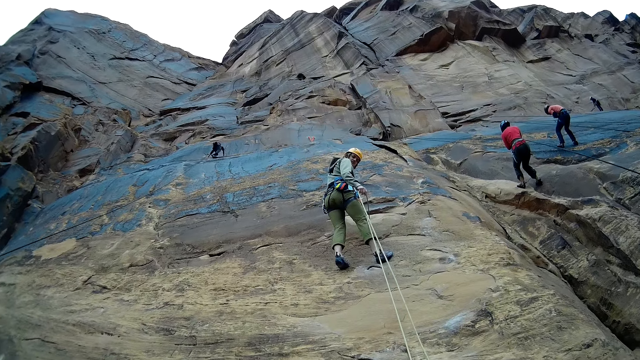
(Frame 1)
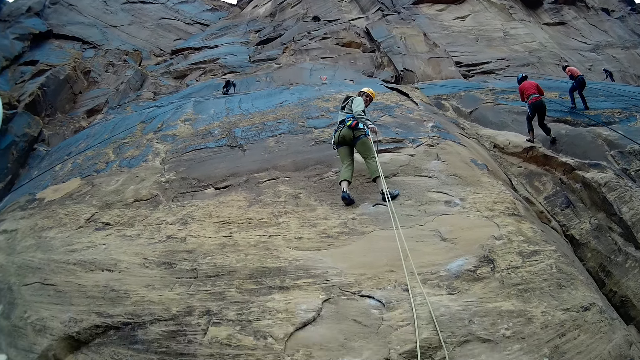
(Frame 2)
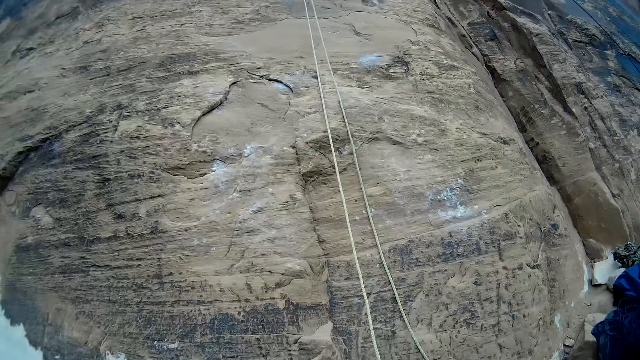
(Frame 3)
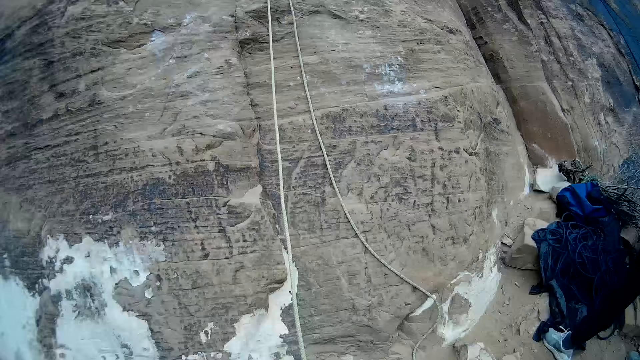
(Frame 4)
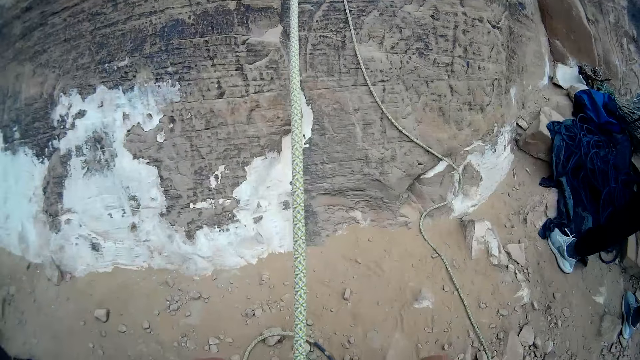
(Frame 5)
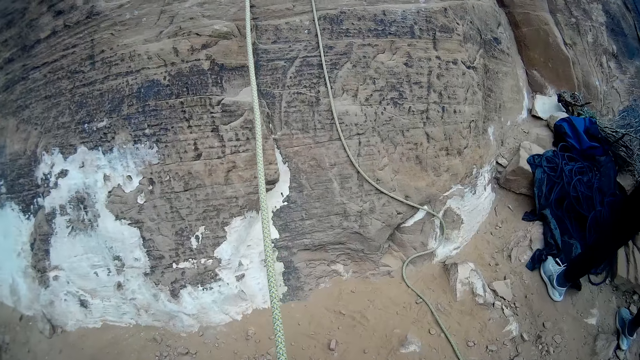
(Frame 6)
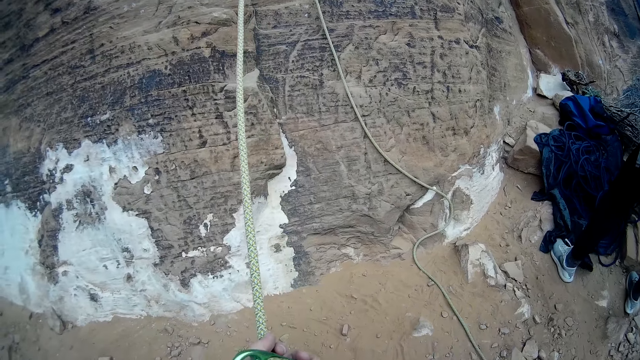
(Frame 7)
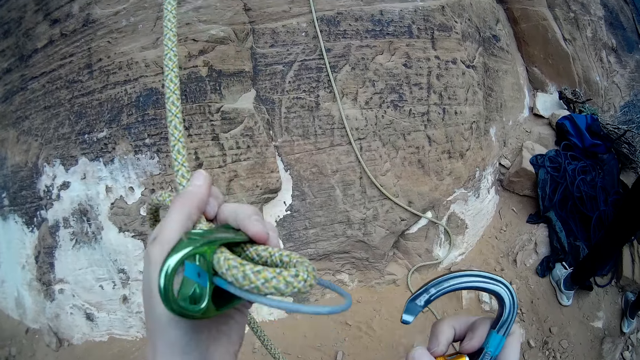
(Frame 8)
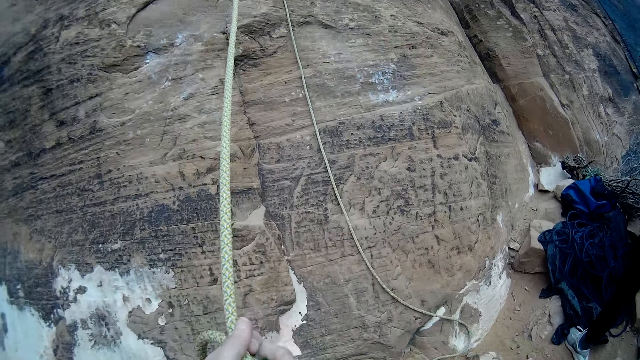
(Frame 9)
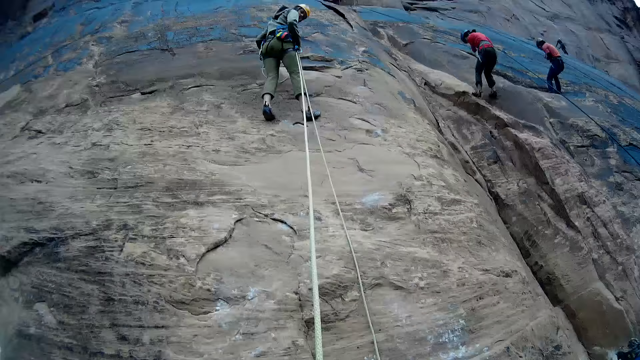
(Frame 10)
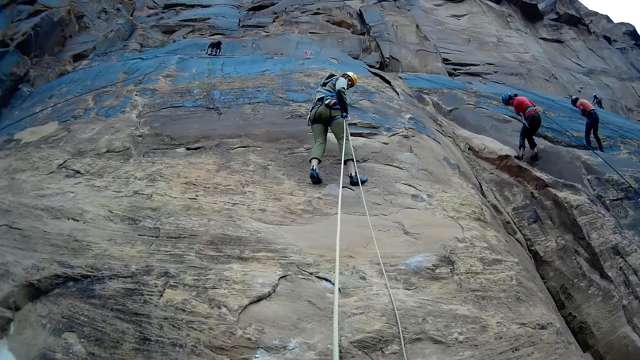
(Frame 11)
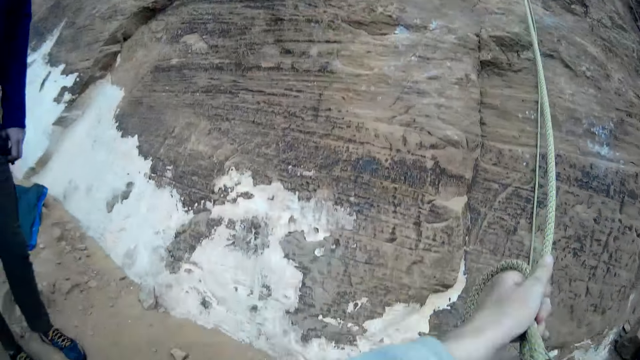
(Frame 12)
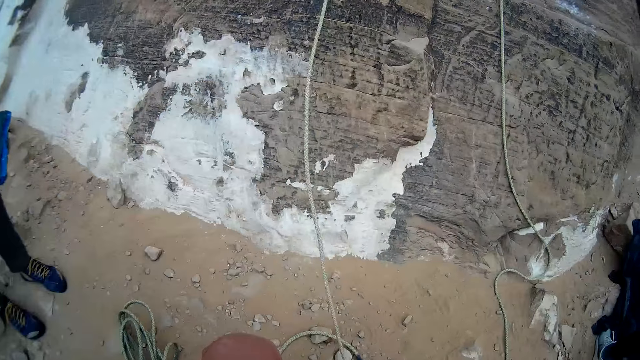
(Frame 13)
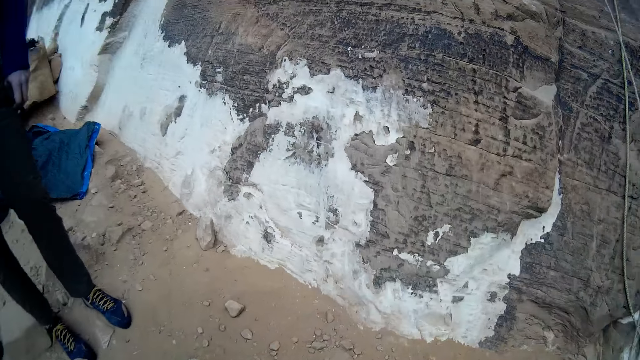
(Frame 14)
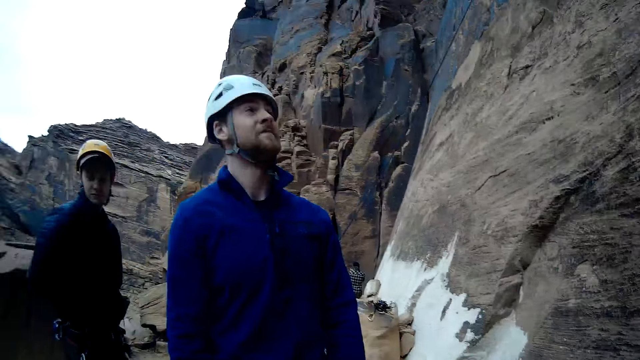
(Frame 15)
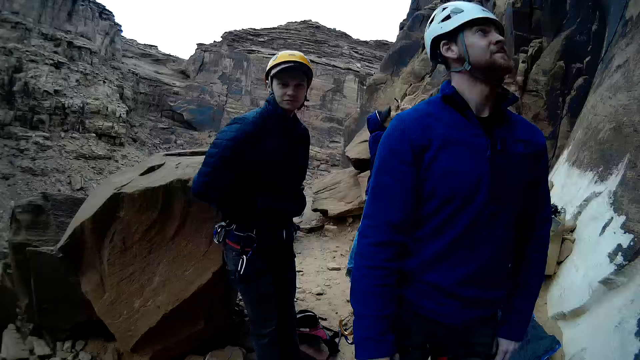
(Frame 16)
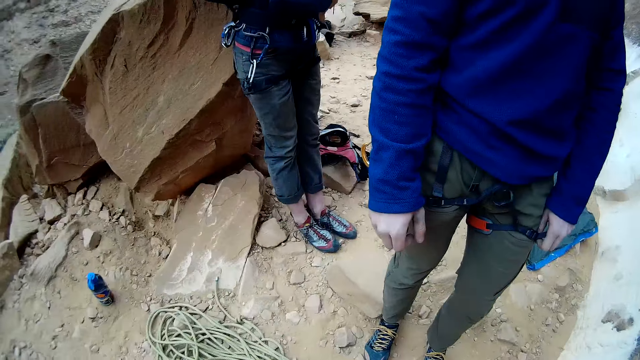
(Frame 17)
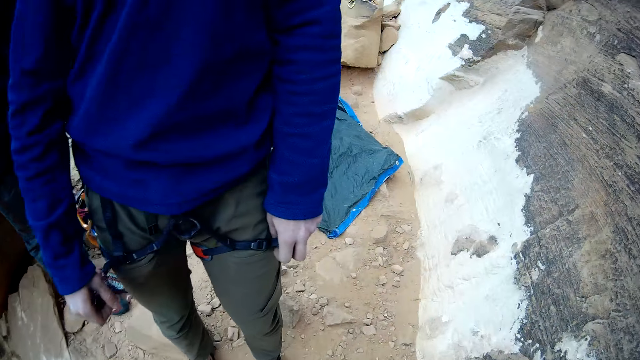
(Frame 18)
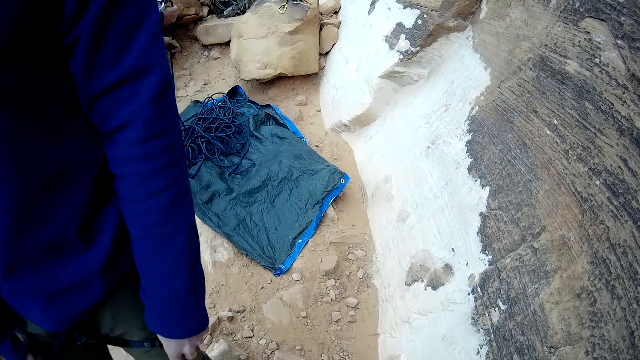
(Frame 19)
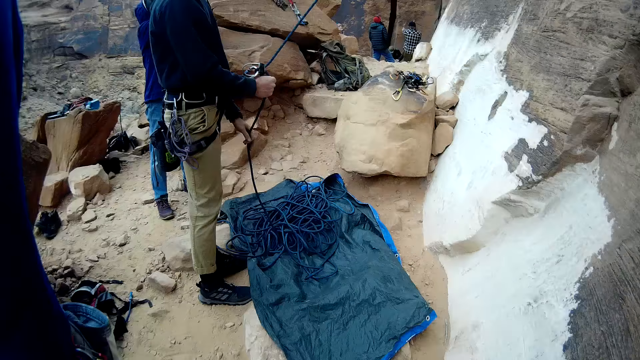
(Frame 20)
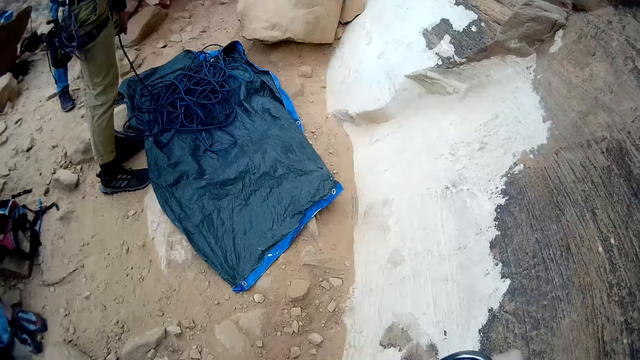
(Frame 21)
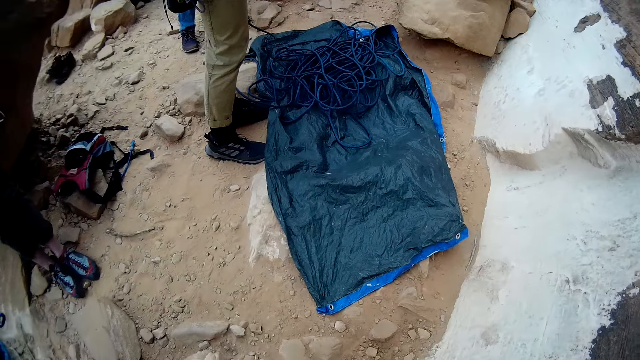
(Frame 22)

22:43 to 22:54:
The camera wearer looks at the ropes. He adjusts a rope and quickdraw in his hands. He holds the rope. He moves closer to a man and another man.

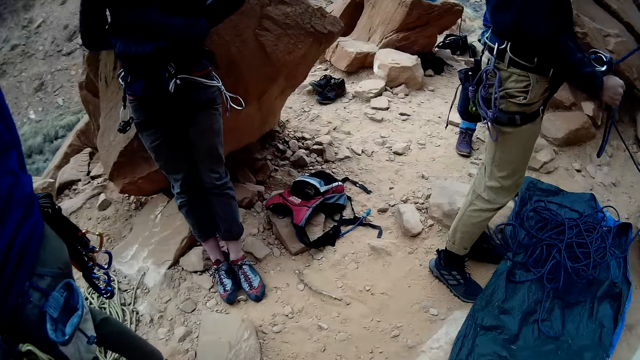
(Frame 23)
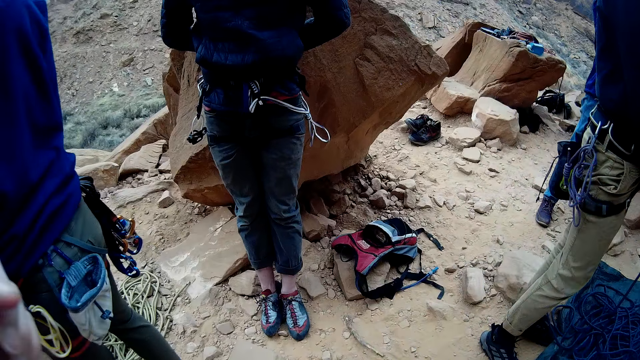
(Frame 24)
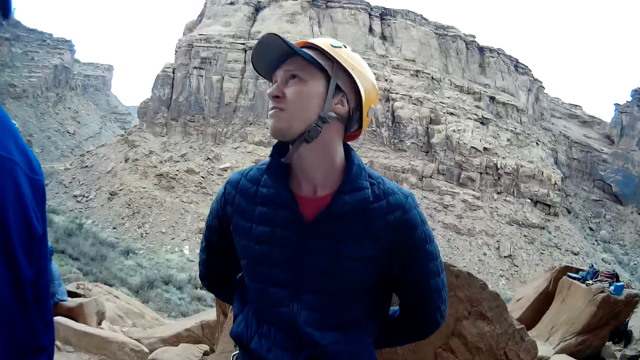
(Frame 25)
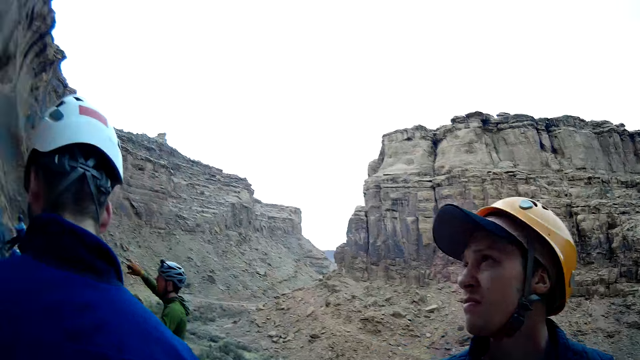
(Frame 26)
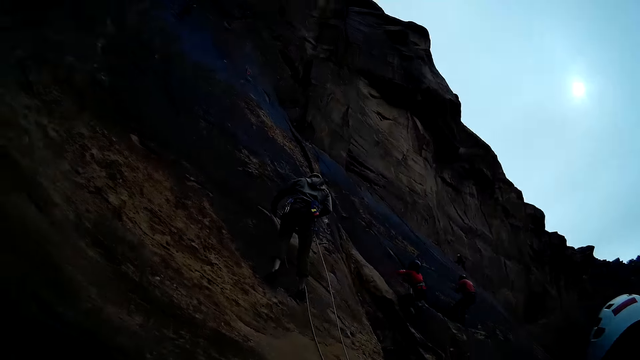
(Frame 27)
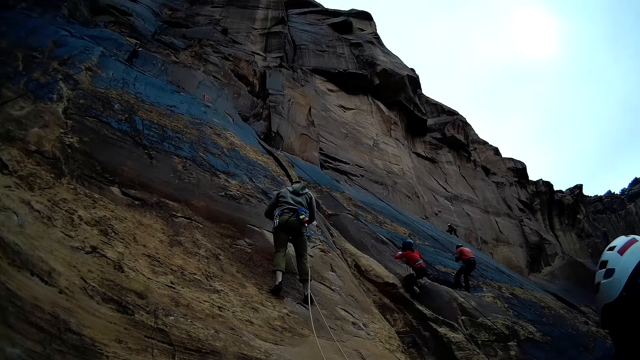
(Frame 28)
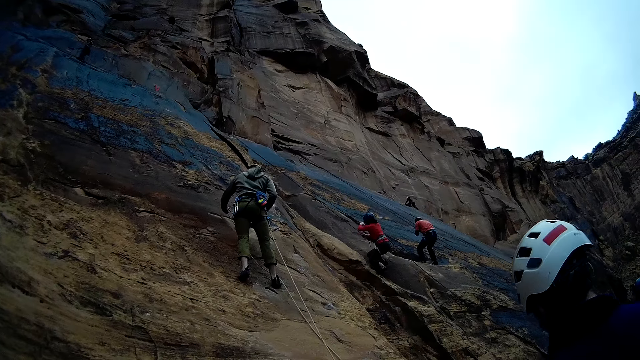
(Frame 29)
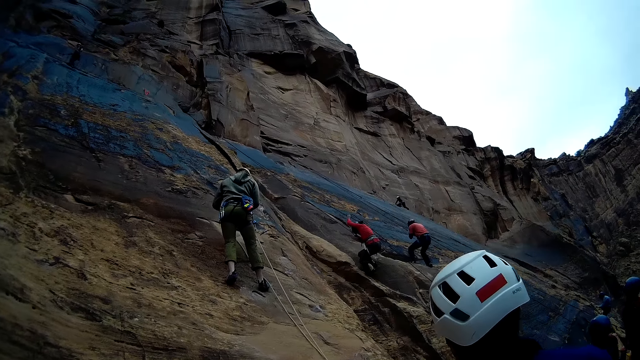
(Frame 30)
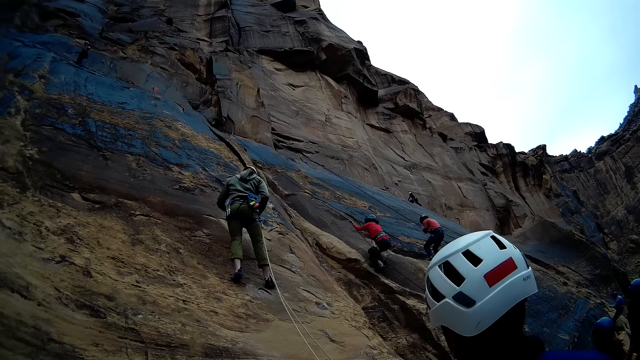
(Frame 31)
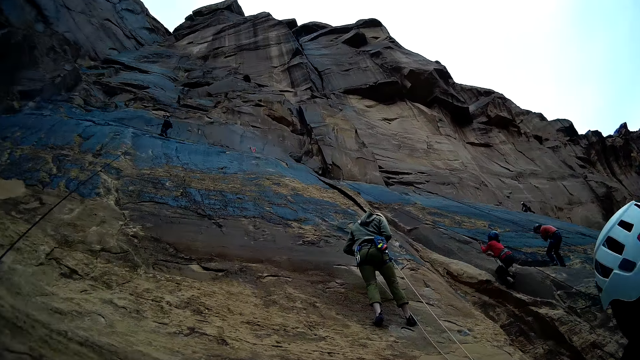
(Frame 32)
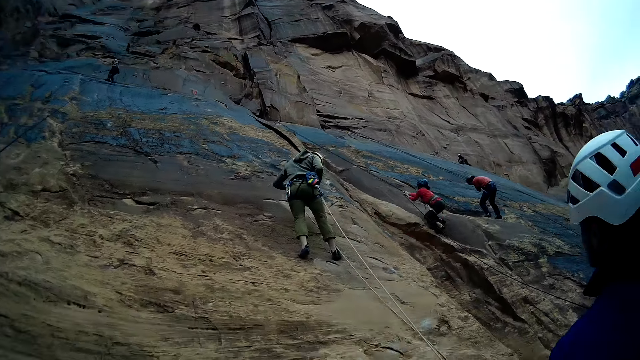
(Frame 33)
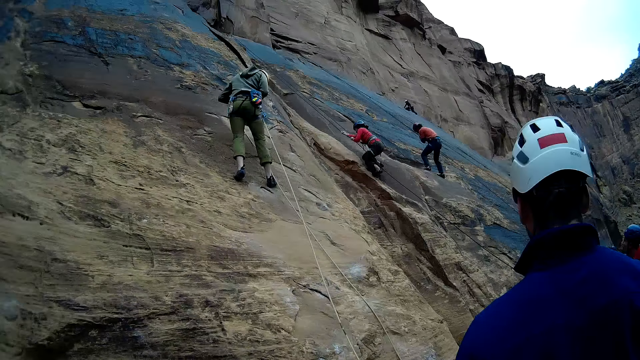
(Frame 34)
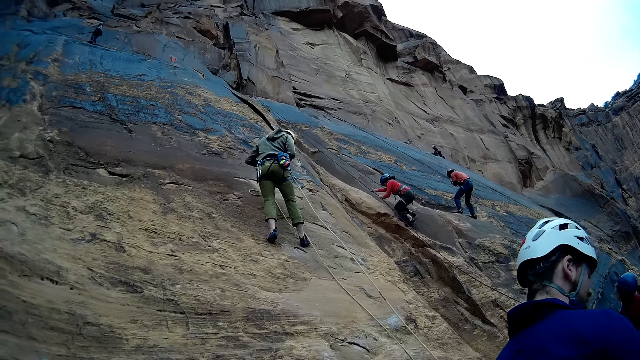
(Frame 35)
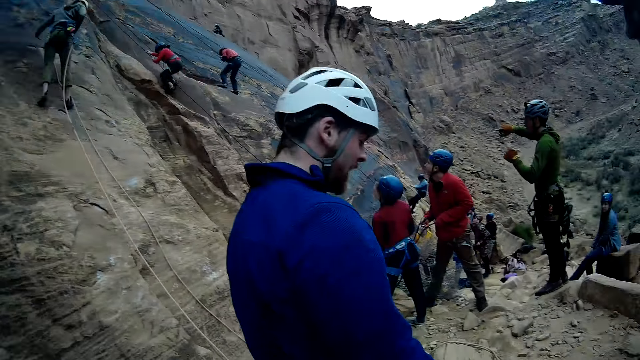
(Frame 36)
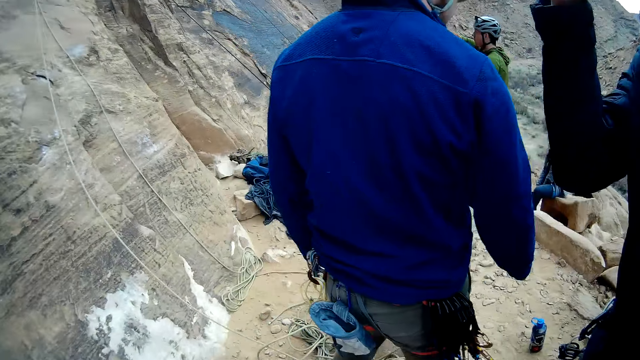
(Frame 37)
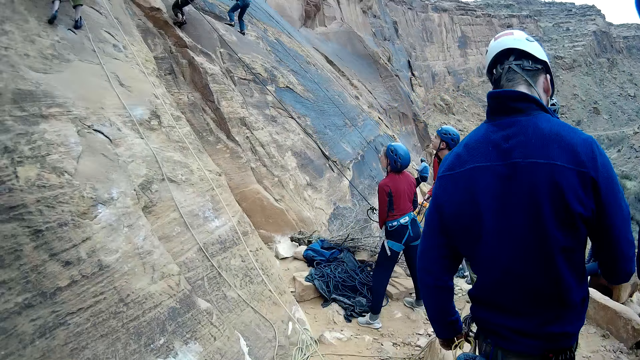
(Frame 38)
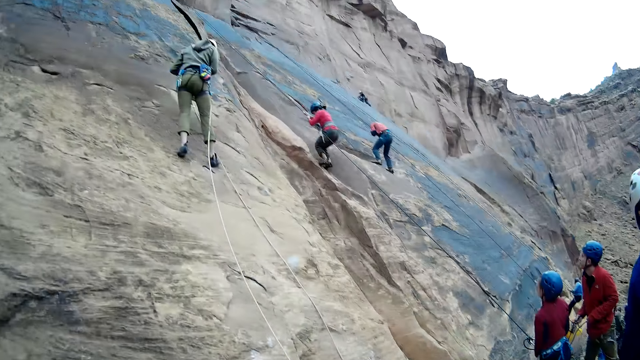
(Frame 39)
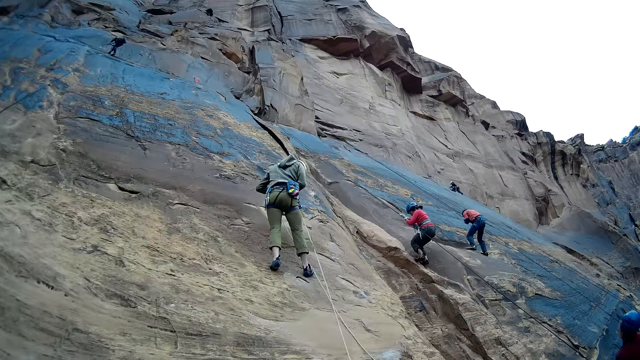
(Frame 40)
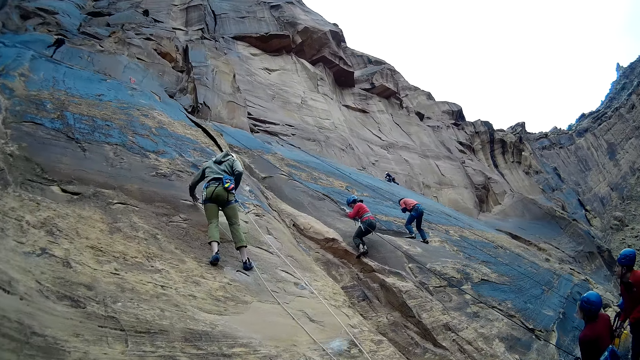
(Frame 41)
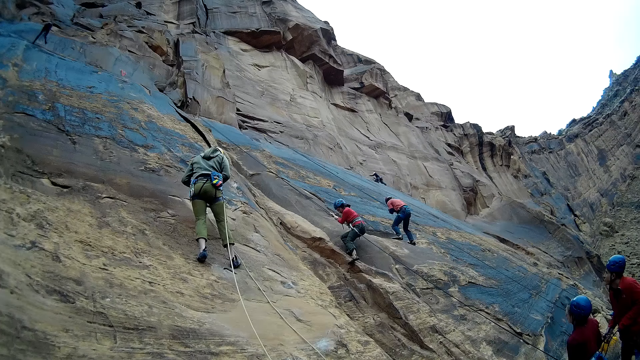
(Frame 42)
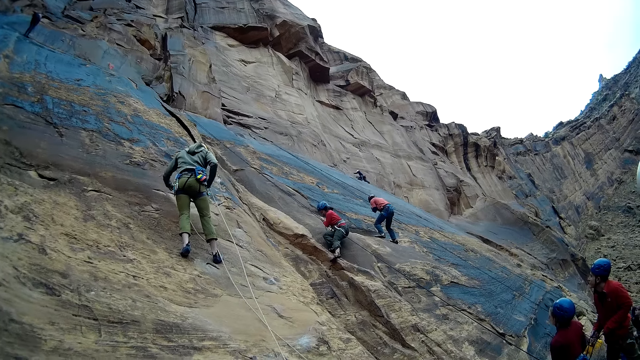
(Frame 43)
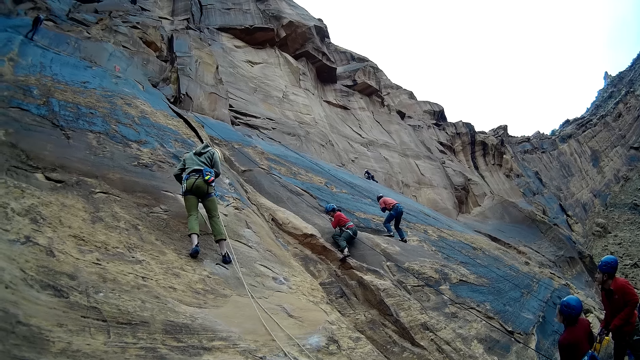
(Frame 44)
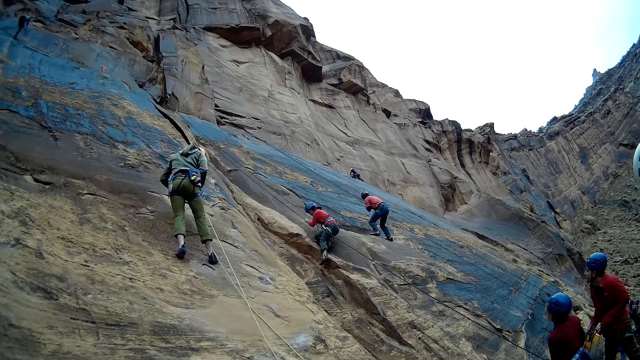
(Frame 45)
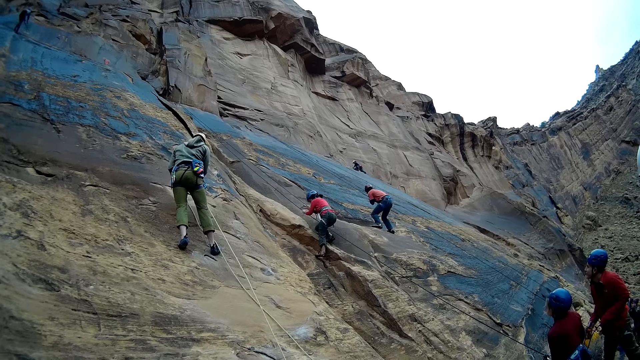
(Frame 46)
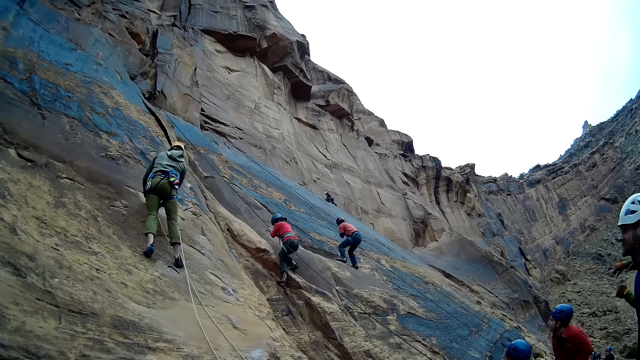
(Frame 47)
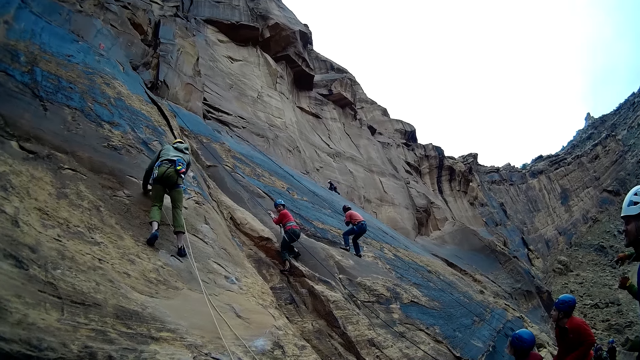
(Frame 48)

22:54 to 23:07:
The mountain climber adjusts his rope and quick draw. A person descends from the mountain. Another person descends from the mountain.
